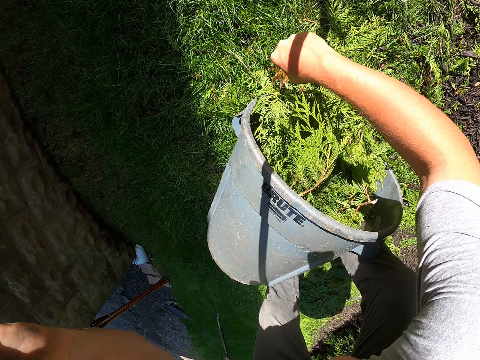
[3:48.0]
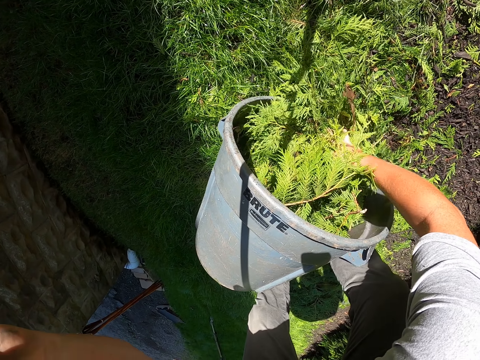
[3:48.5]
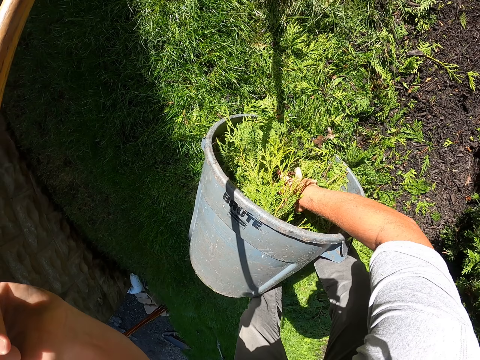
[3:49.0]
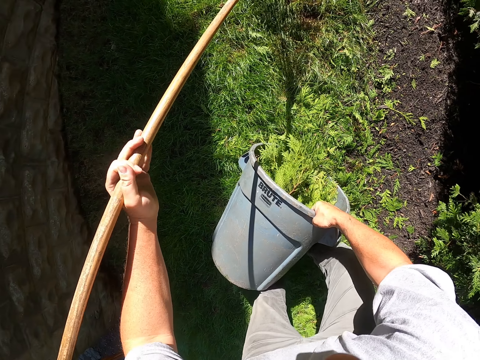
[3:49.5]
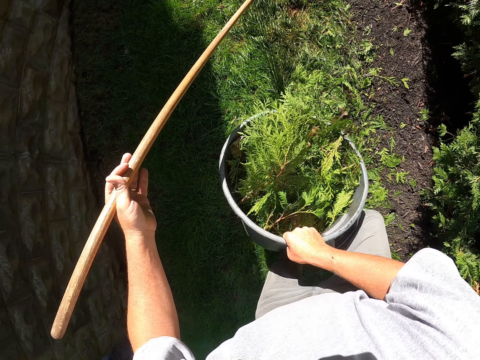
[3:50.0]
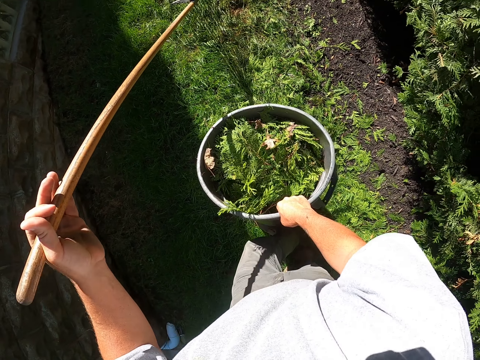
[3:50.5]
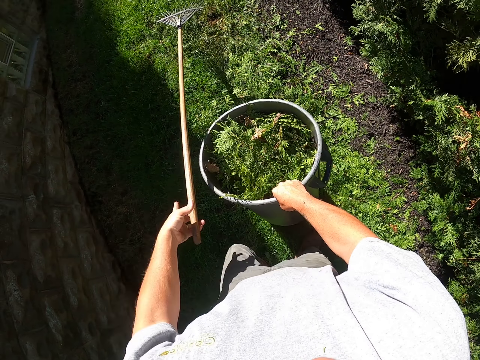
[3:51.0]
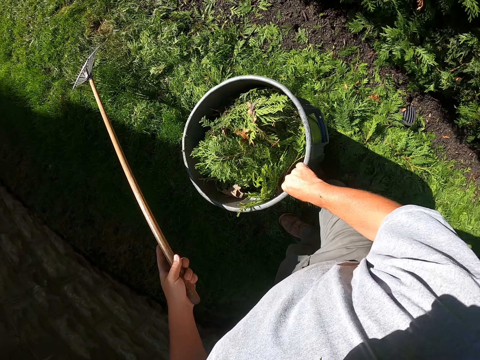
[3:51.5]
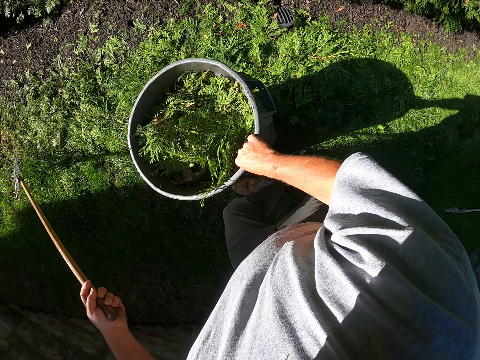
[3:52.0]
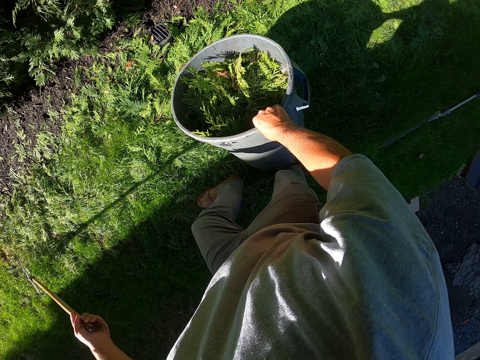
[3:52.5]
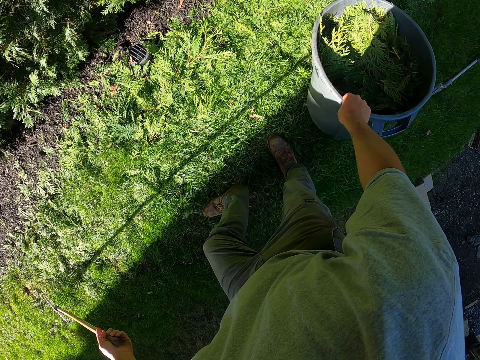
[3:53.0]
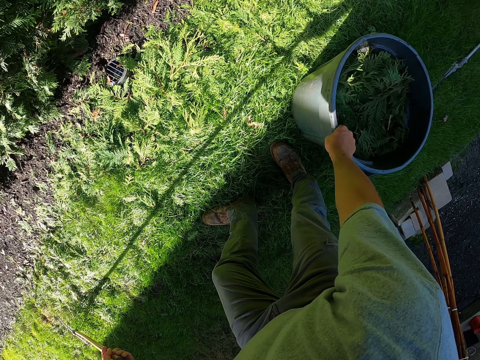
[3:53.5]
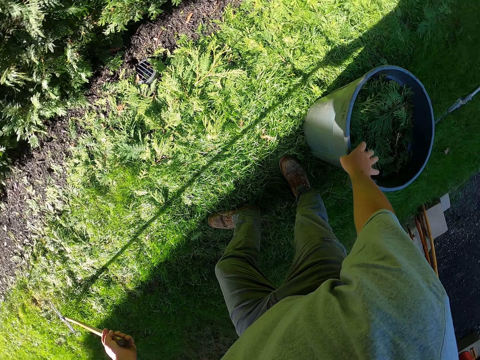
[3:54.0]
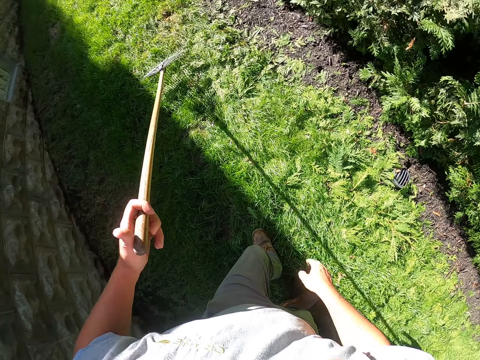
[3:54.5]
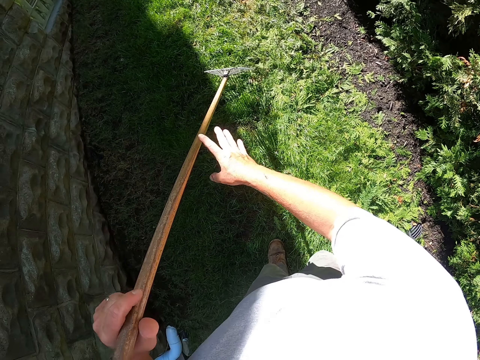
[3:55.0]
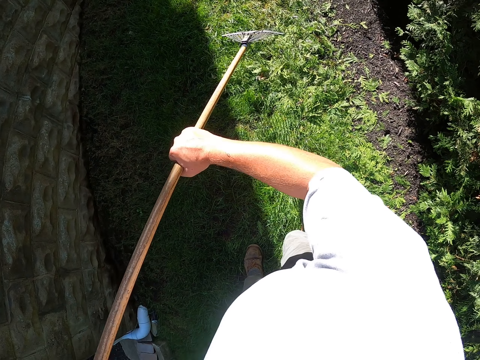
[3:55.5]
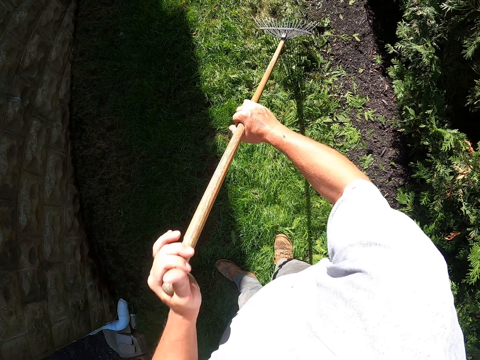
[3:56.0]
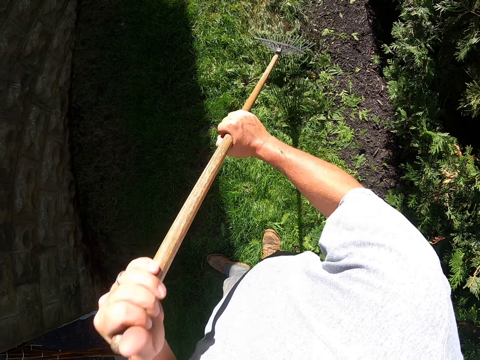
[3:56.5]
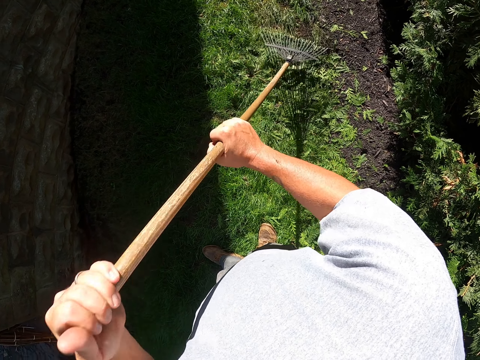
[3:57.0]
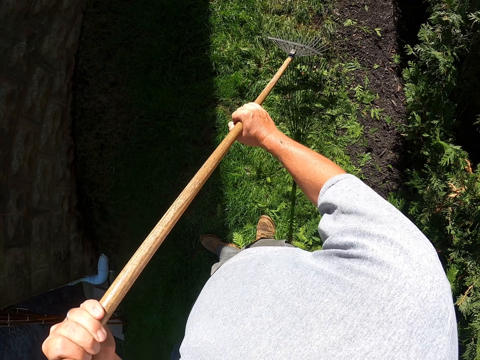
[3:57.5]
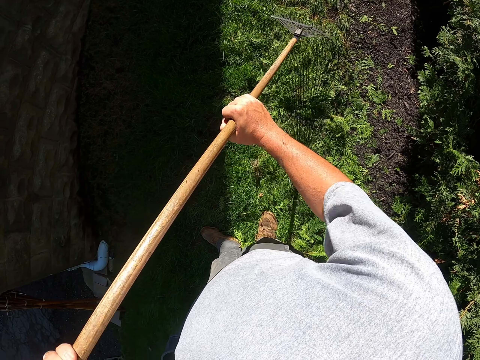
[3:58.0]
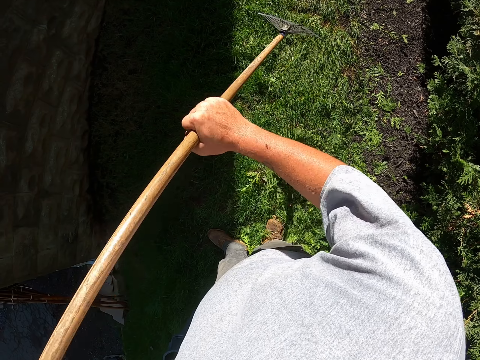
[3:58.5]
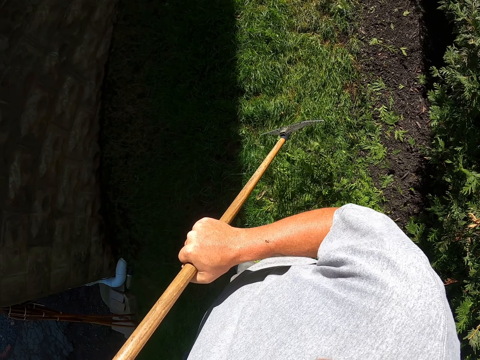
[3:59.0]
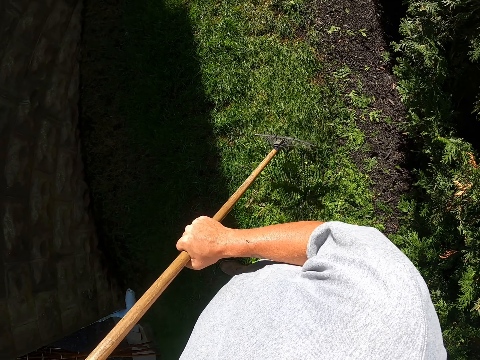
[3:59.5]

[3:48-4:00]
The camera wearer lifts up the litter bin bucket. They place the litter bin bucket aside on the floor. They pull the dirt with the rake.

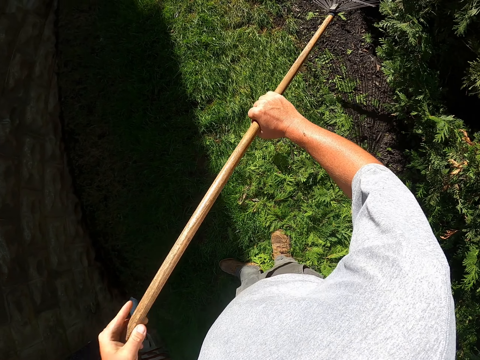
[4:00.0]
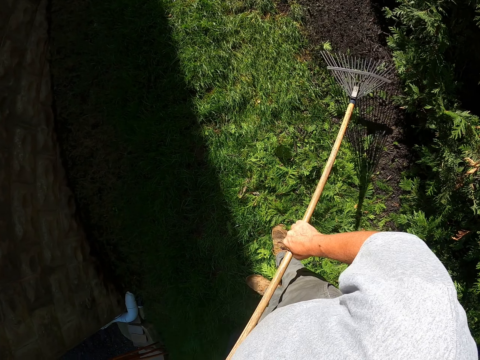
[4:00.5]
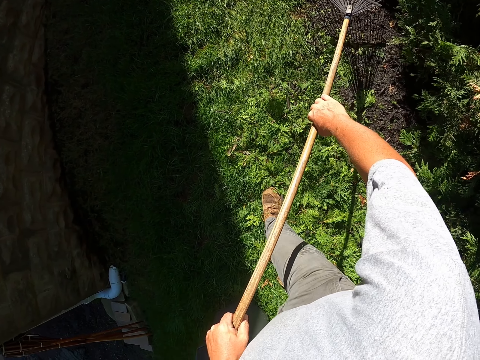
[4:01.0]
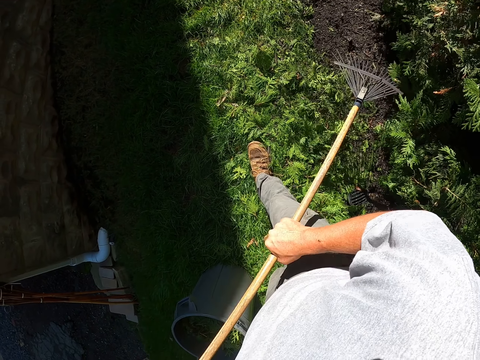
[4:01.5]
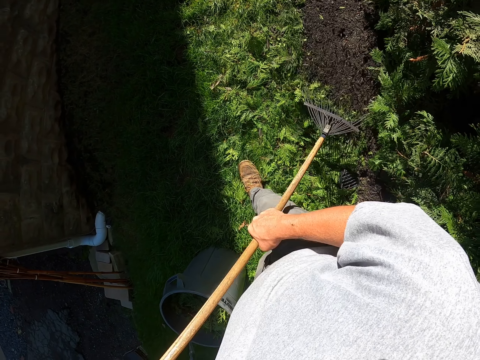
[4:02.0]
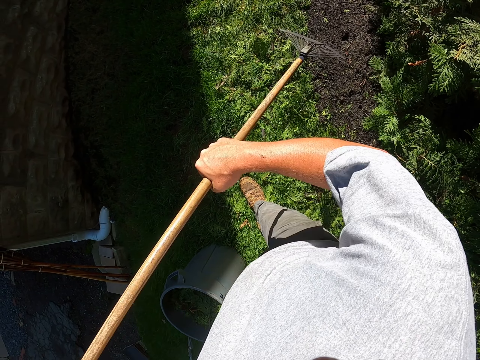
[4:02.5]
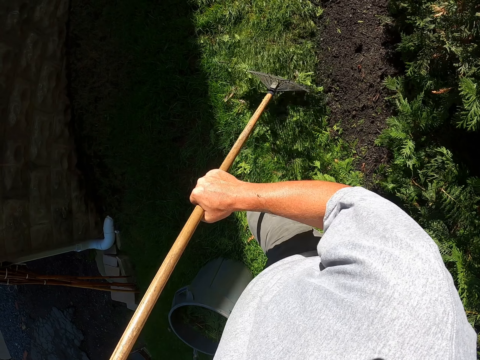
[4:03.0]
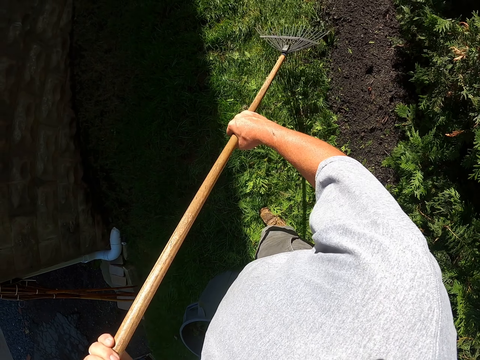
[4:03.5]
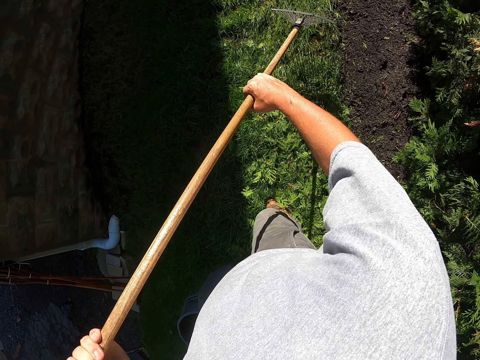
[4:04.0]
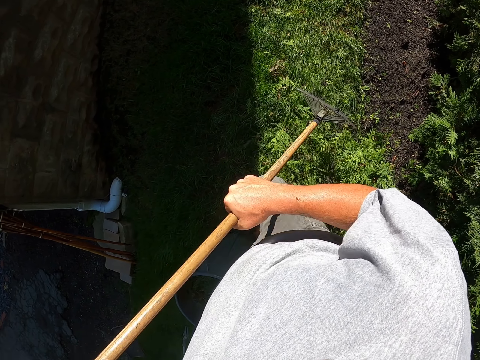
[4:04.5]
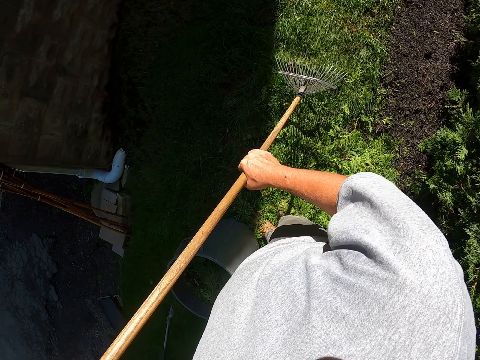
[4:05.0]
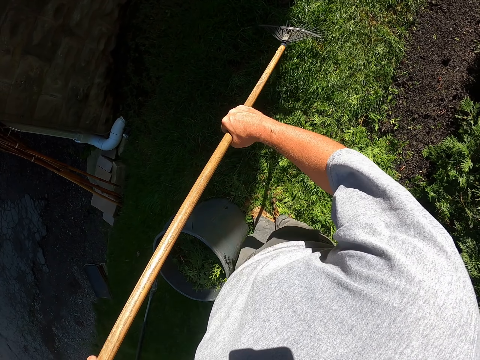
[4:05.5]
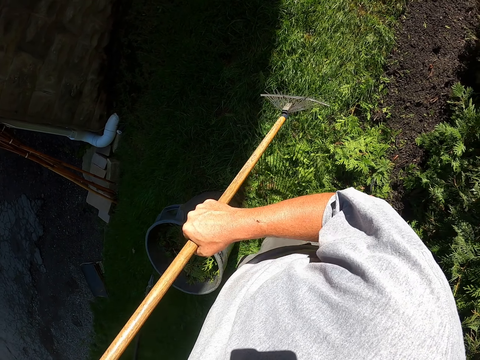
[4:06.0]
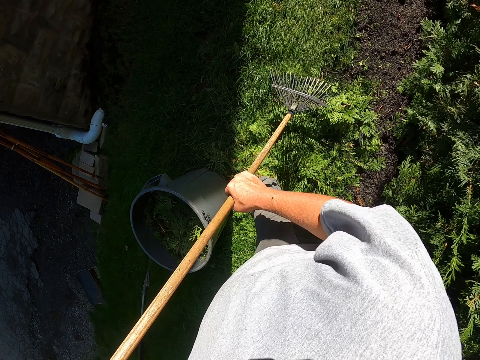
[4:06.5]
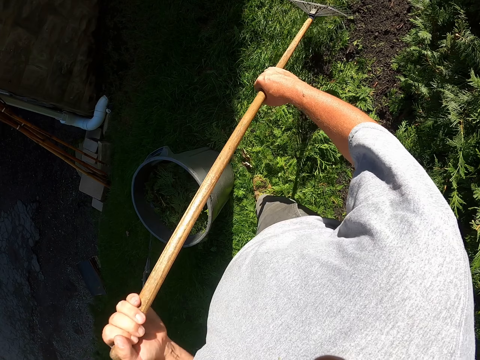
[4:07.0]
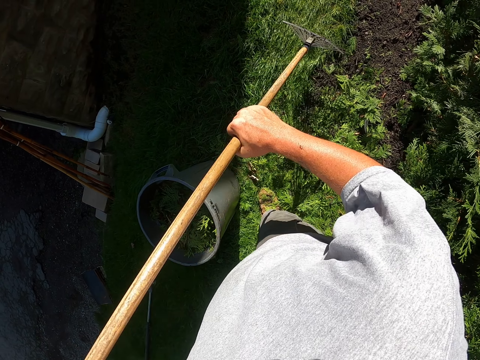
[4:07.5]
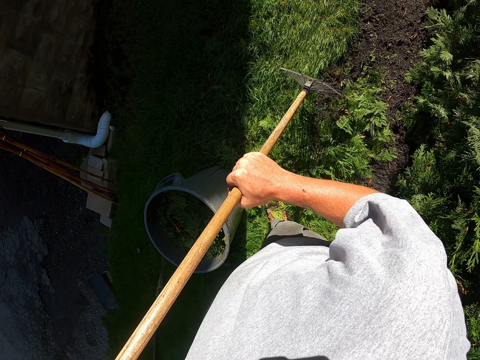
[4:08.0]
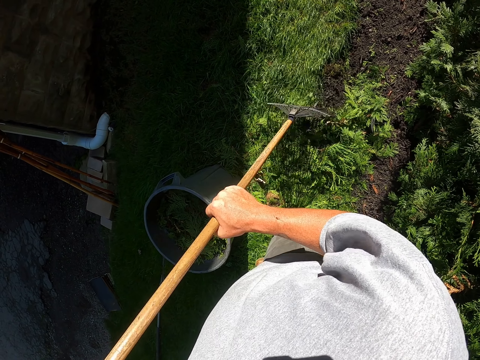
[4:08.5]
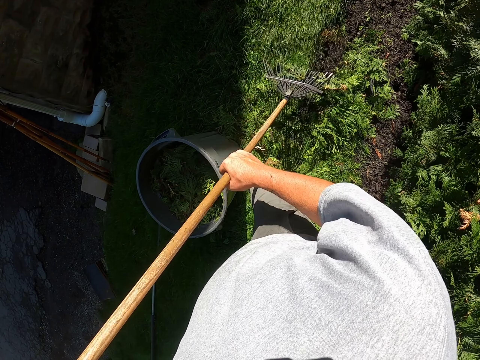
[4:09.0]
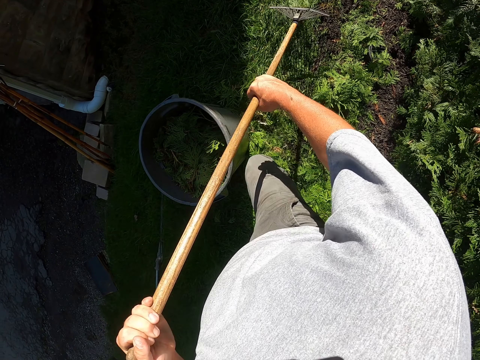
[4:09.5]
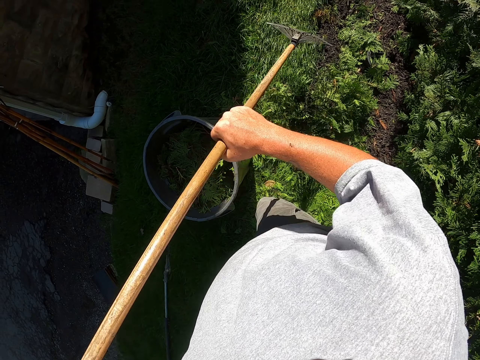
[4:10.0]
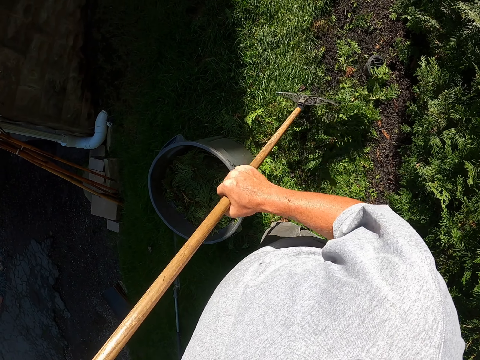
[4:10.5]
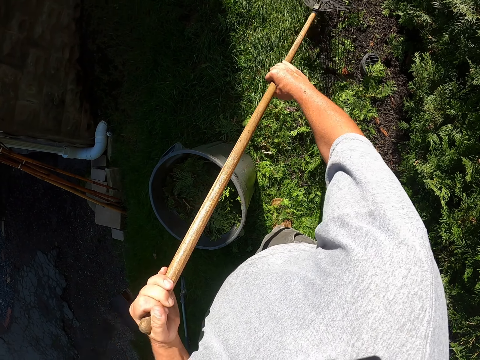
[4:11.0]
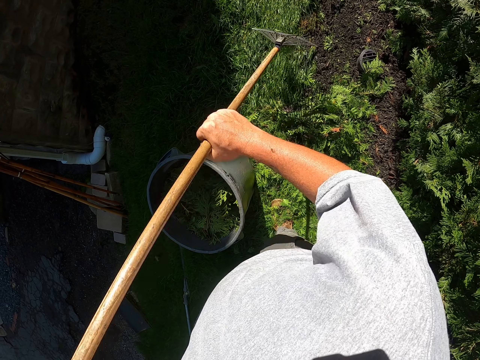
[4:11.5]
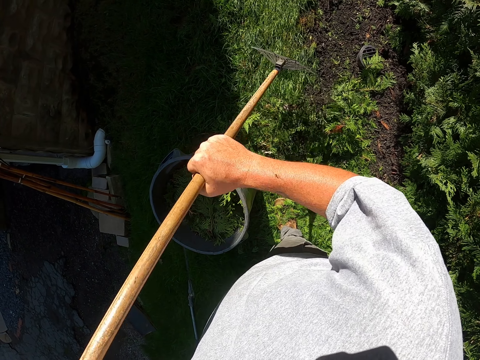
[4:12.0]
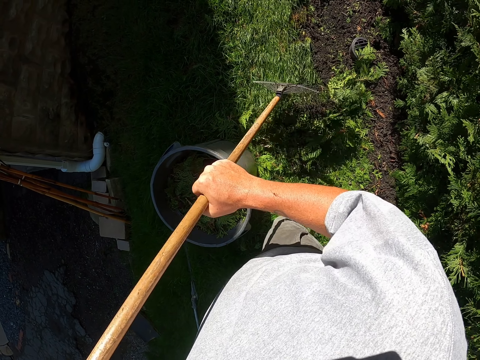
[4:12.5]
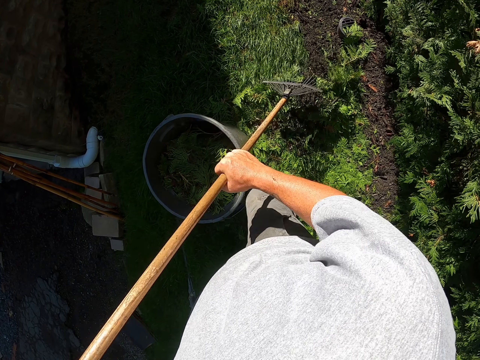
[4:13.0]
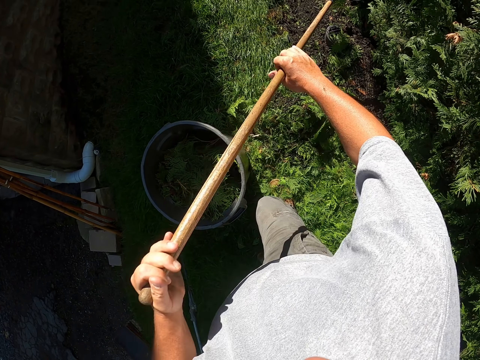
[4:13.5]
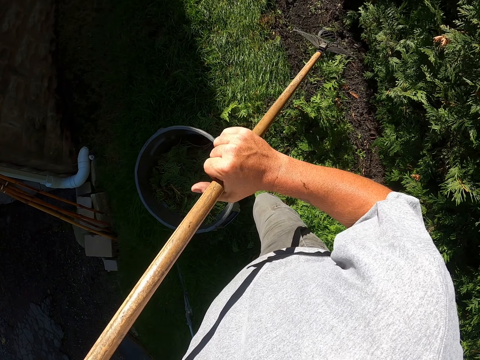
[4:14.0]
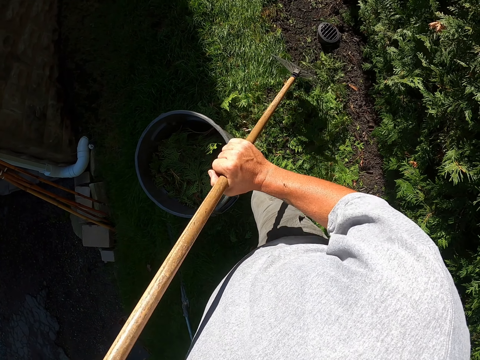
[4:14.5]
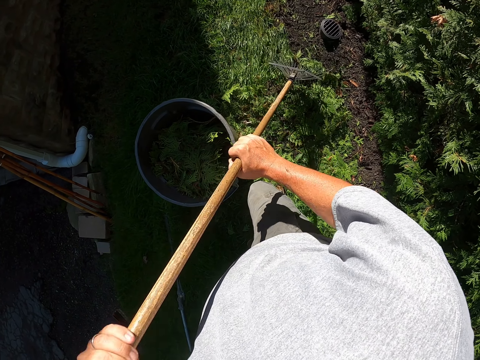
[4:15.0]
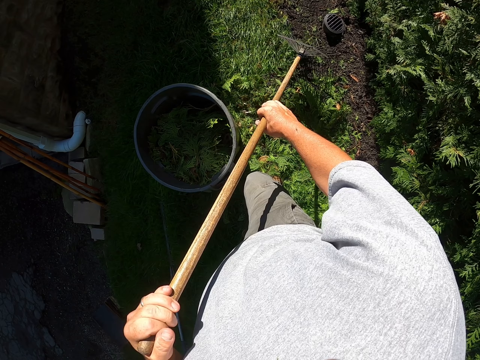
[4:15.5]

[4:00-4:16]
The camera wearer moves backwards. They pull dirt with a rake. They move backwards. They pull the dirt with the rake. They move backwards. They pull the dirt with the rake. They move backwards. They pull the dirt with the rake.
